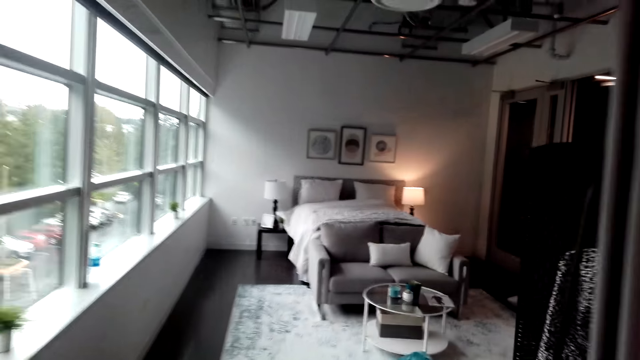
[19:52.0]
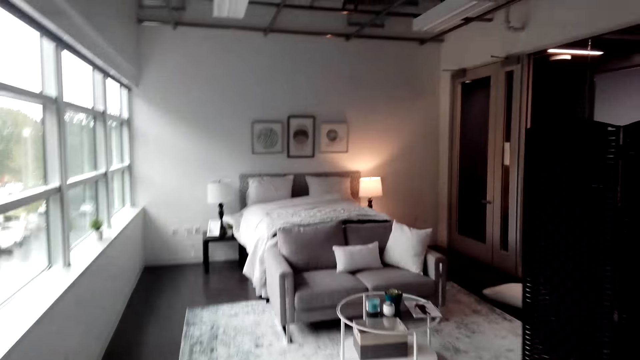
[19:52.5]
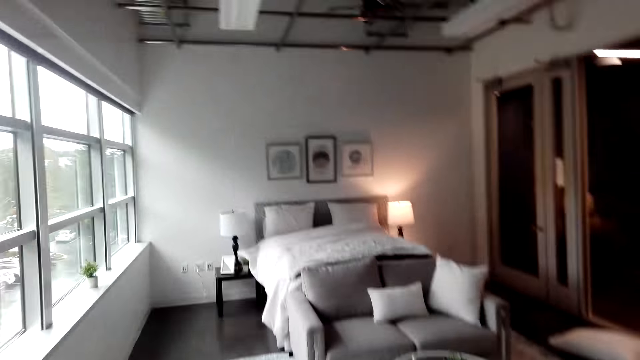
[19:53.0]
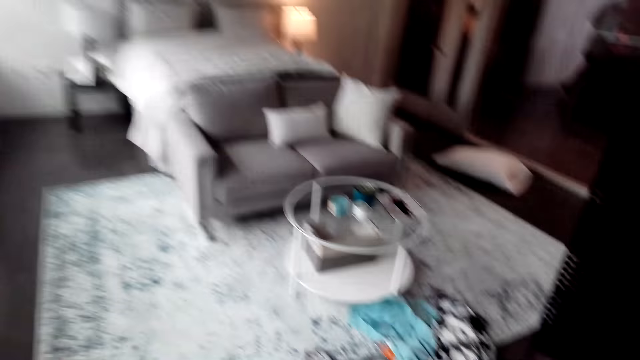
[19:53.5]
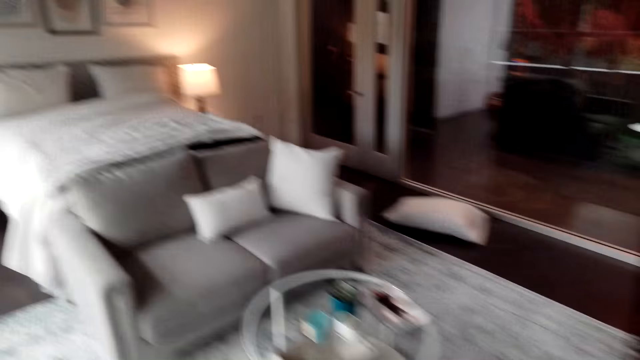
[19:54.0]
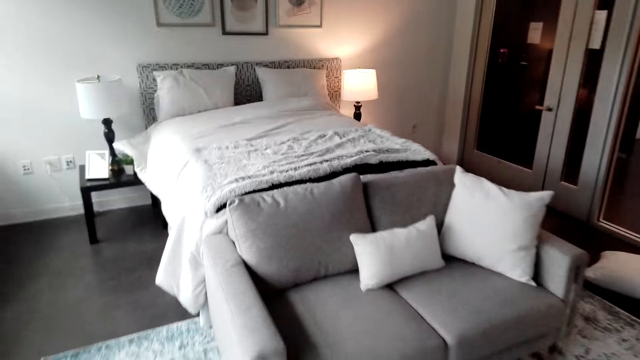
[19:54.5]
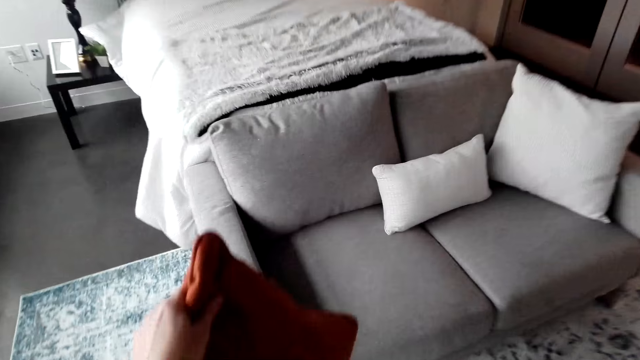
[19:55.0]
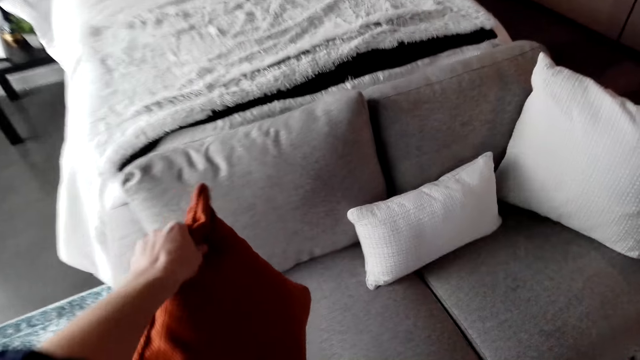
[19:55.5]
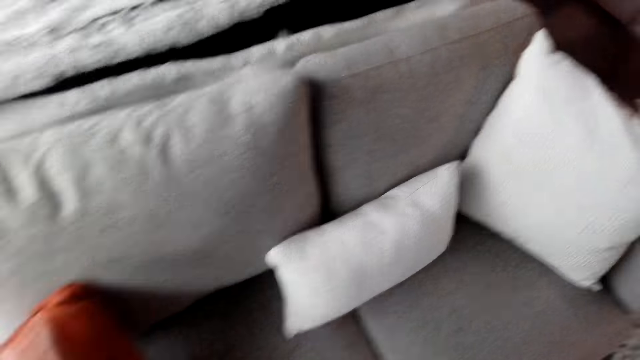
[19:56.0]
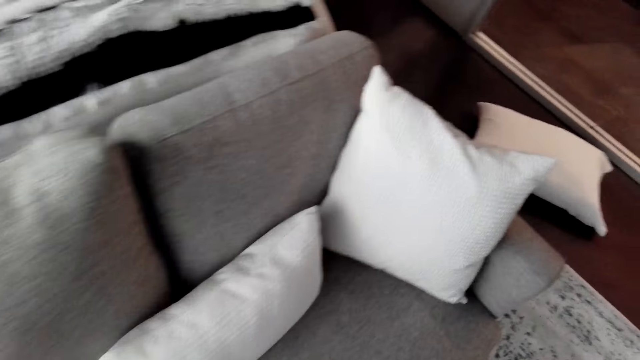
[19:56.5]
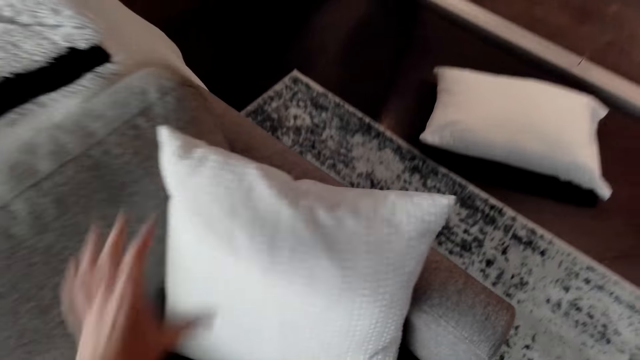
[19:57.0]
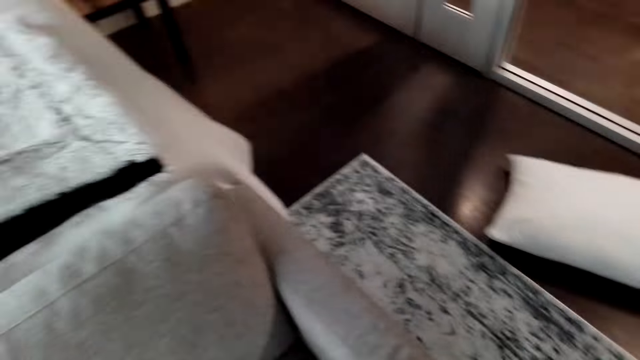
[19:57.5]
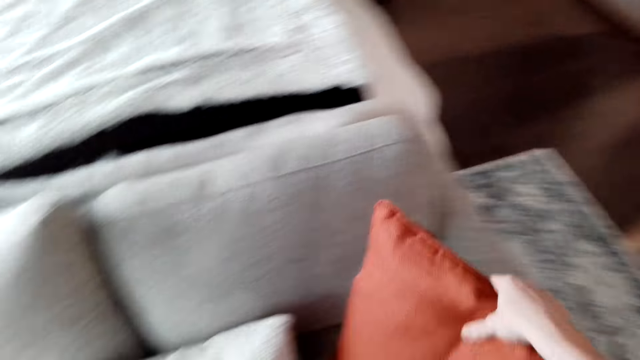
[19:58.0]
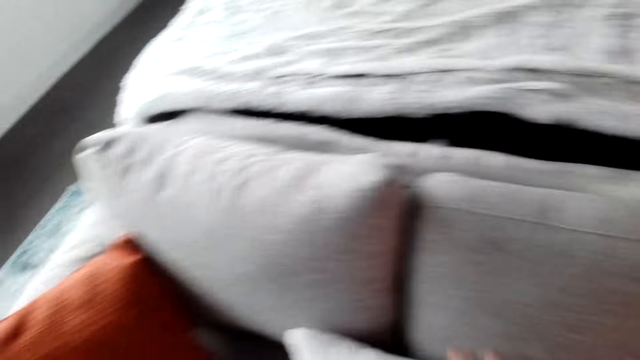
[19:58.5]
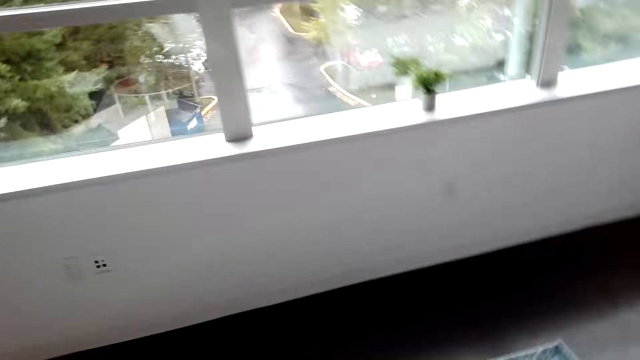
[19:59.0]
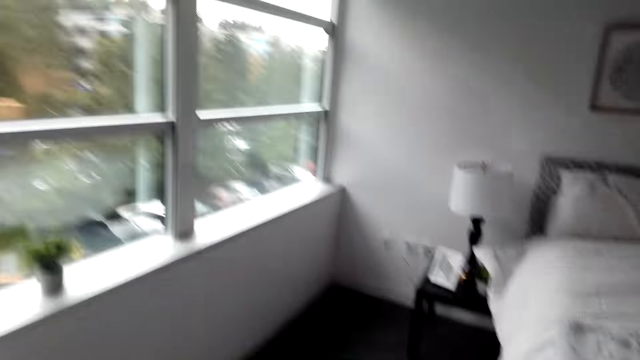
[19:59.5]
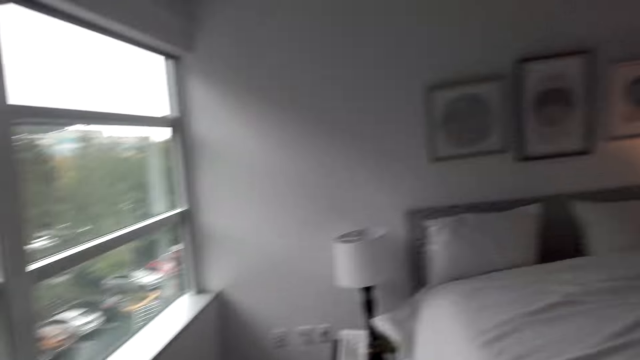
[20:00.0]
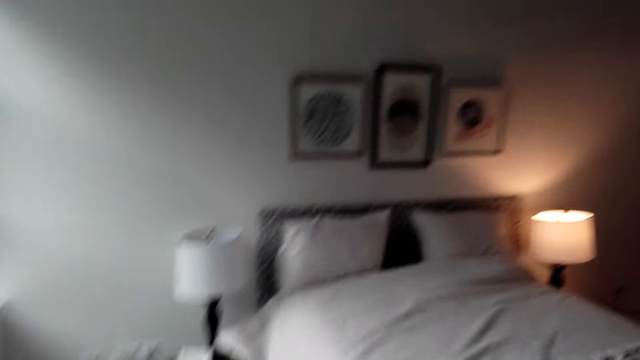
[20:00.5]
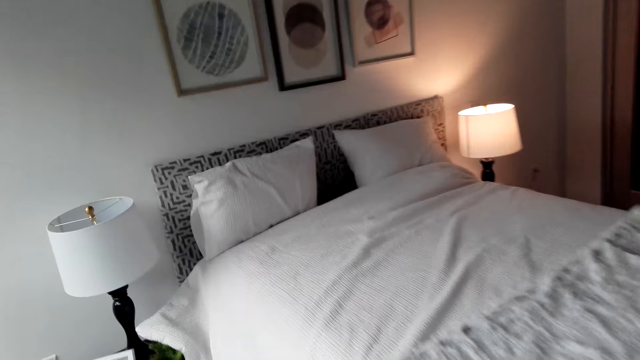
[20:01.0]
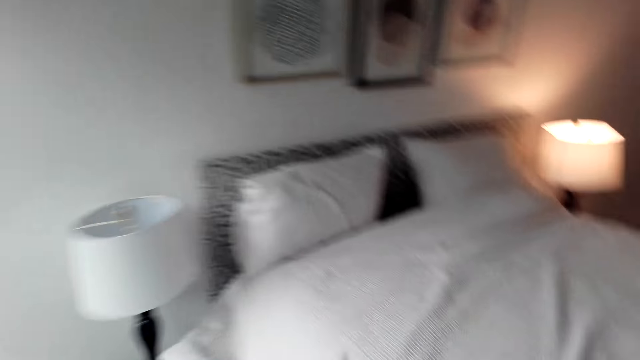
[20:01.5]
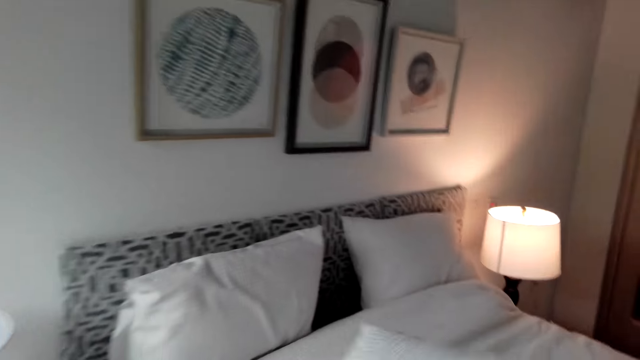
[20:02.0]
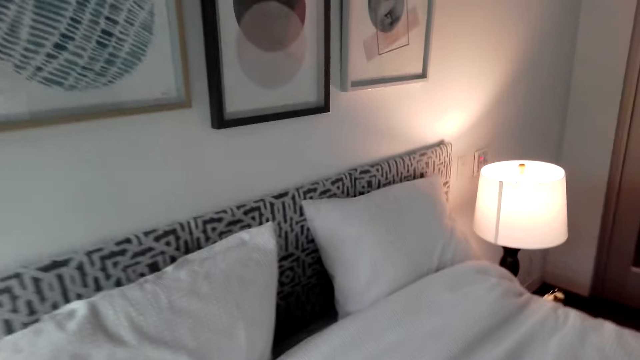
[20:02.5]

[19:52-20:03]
The camera wearer puts the pillow on the sofa. They pick up pillows, put a pillow on the sofa, and walk.

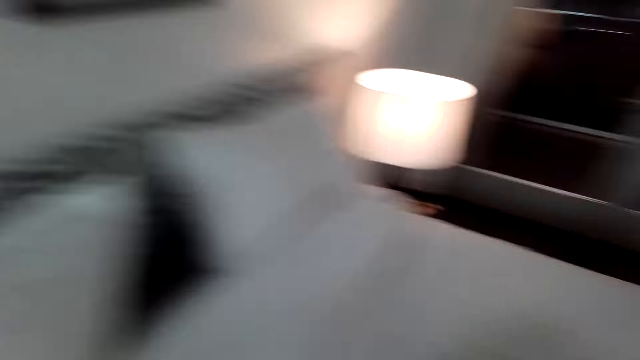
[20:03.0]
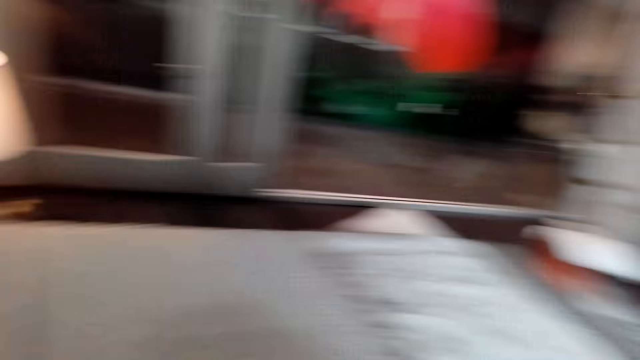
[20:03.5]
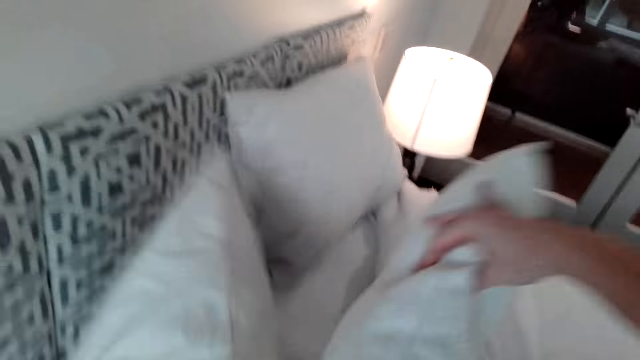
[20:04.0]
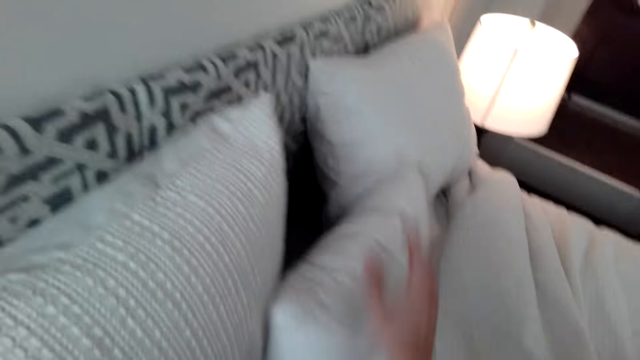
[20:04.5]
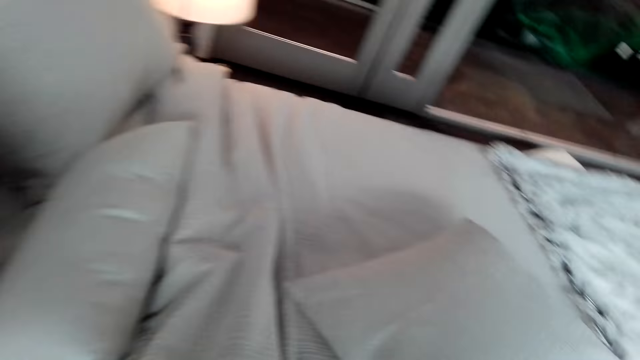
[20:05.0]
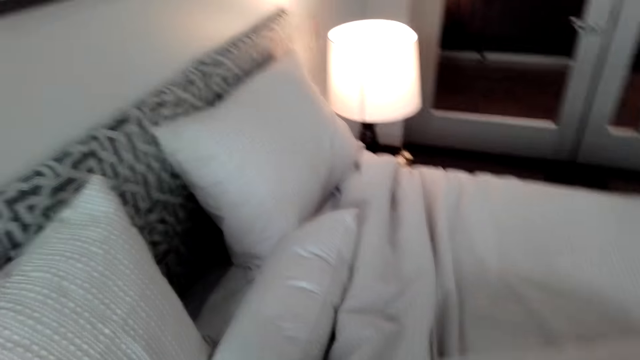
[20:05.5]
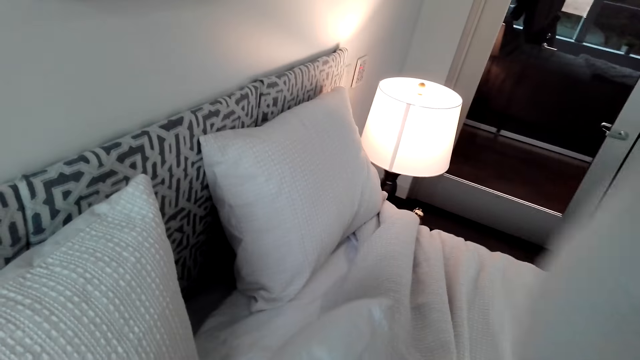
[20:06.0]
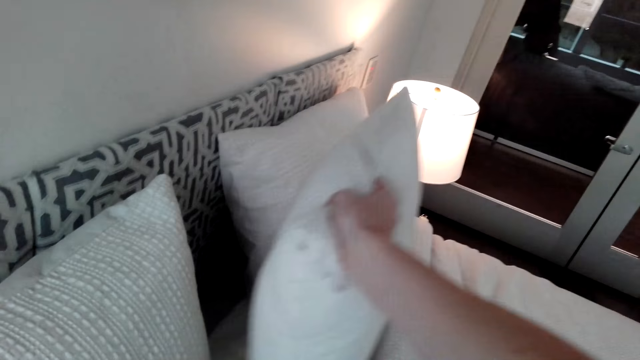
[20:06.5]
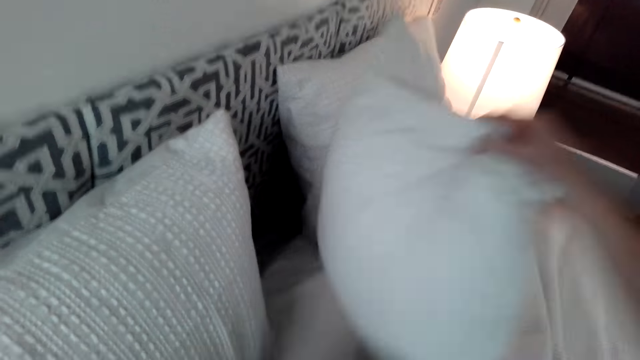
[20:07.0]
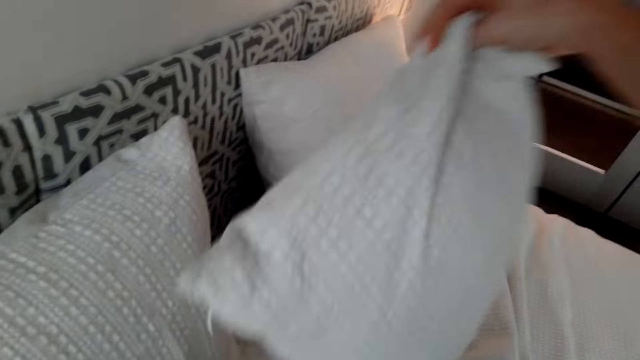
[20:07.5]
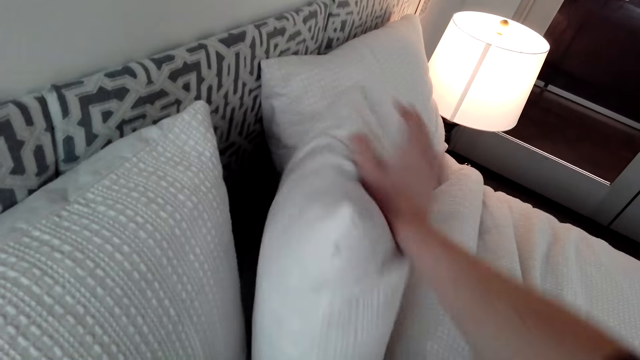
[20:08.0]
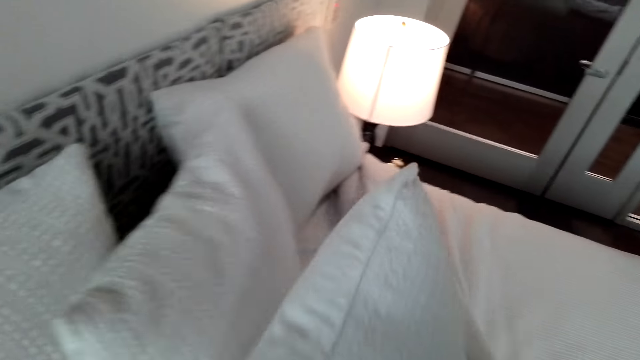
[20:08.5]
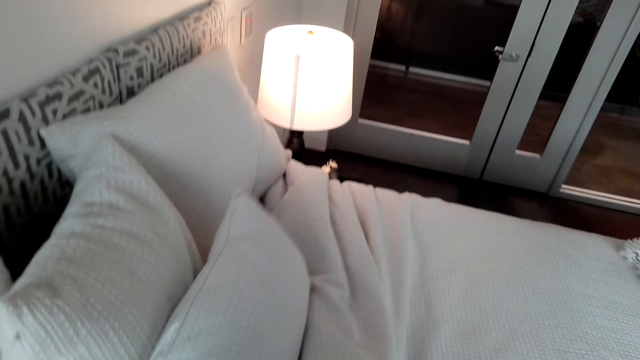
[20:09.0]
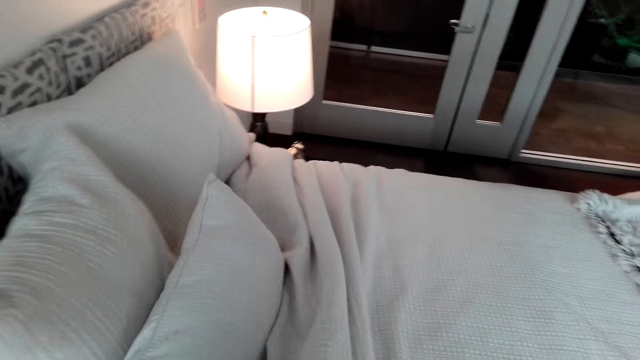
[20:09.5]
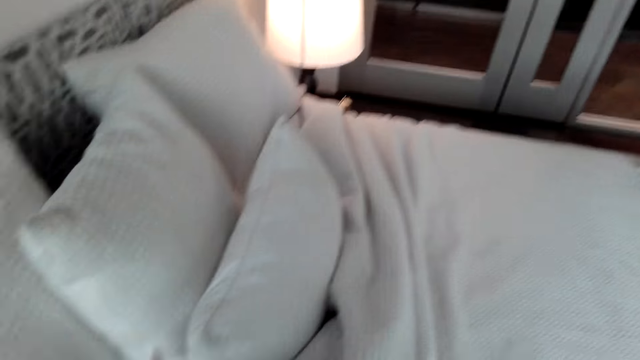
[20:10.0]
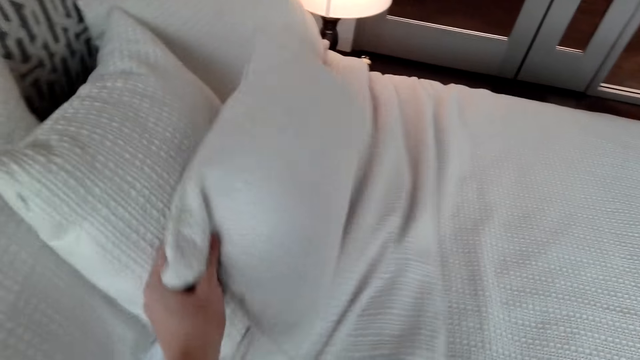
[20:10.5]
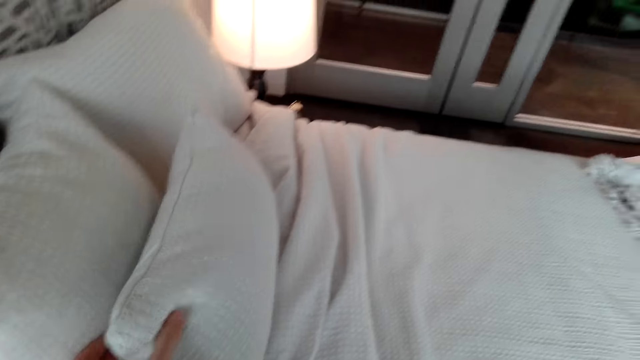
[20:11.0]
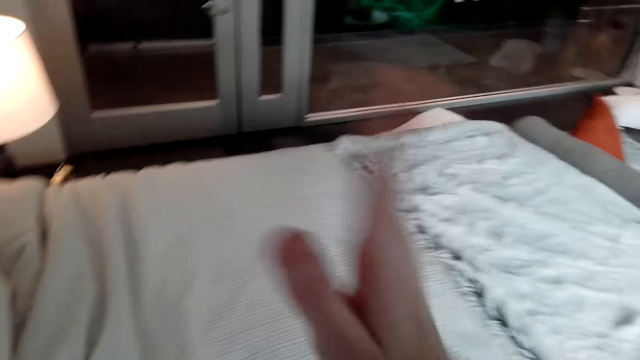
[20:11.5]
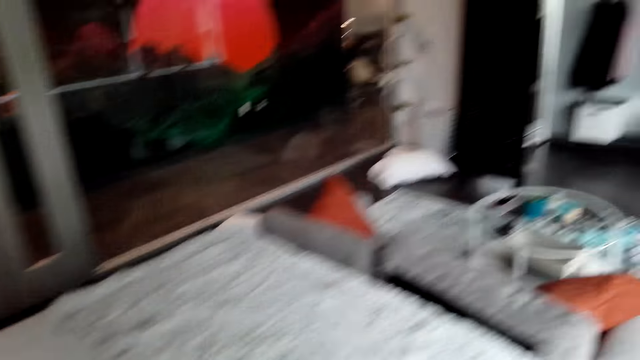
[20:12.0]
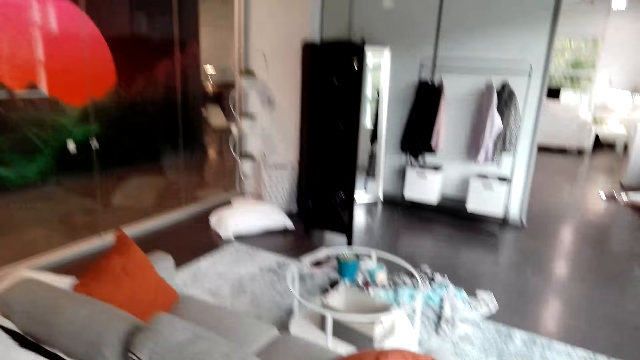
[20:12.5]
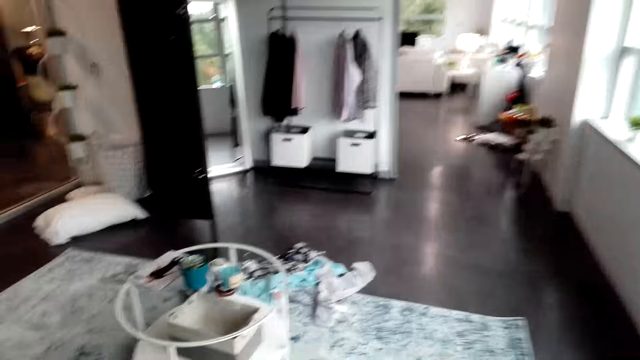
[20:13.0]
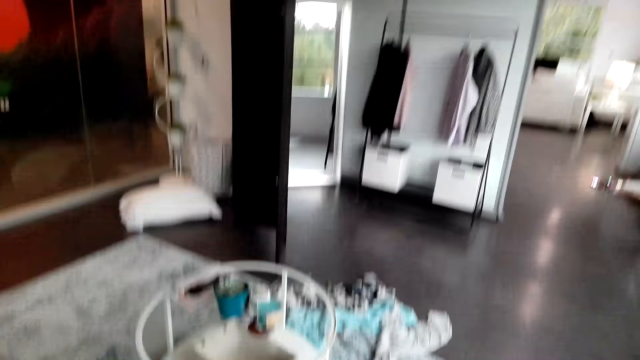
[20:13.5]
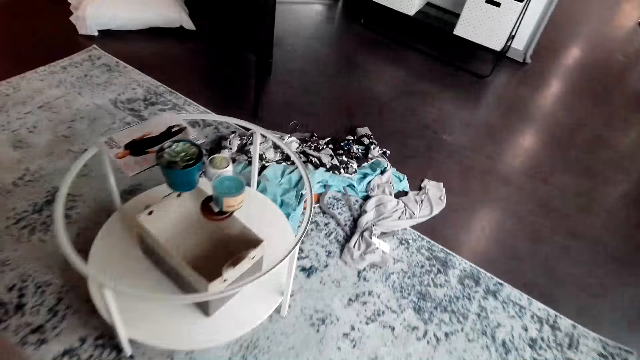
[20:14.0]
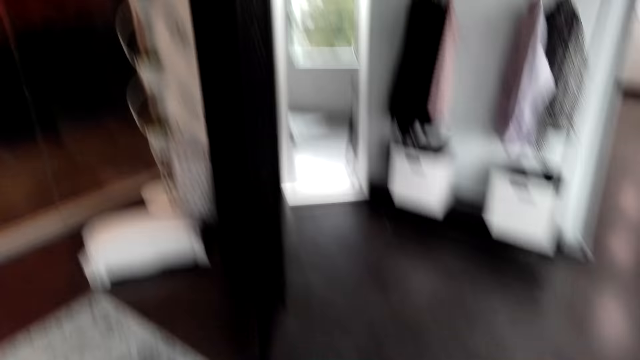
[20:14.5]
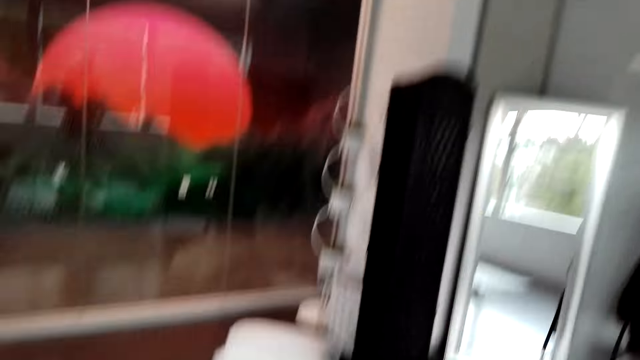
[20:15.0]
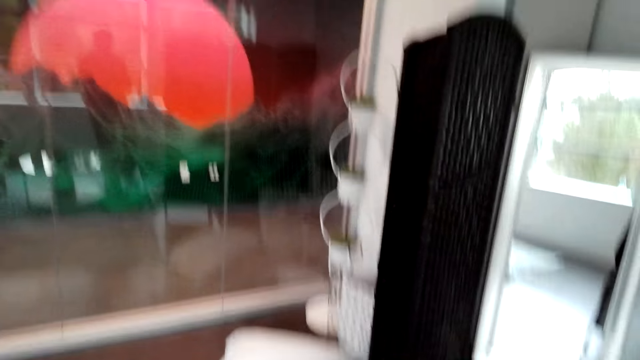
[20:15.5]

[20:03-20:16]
The camera wearer picks a pillow. They put the pillow on the bed. They walk.
